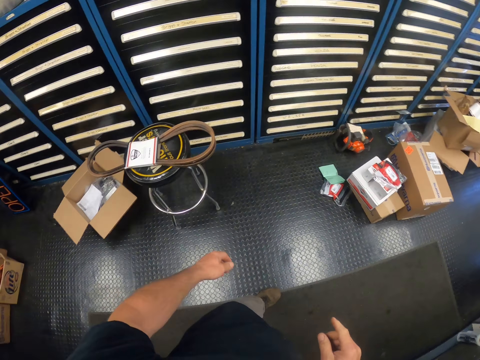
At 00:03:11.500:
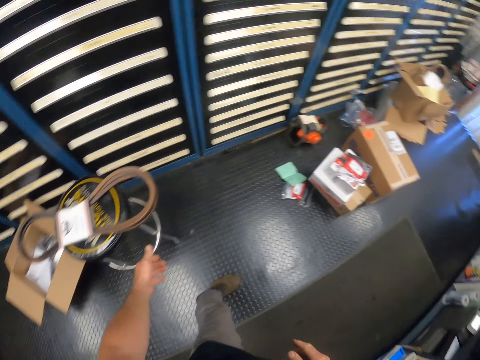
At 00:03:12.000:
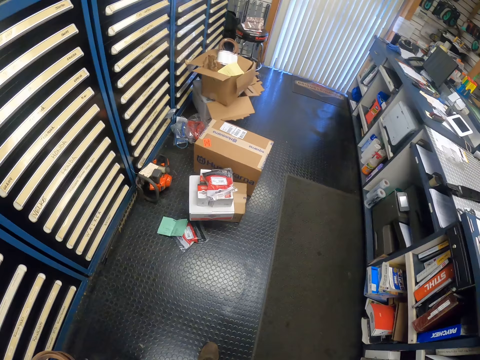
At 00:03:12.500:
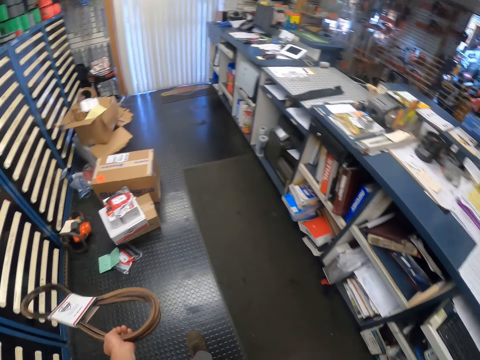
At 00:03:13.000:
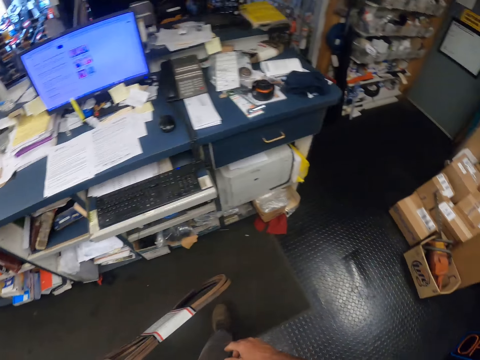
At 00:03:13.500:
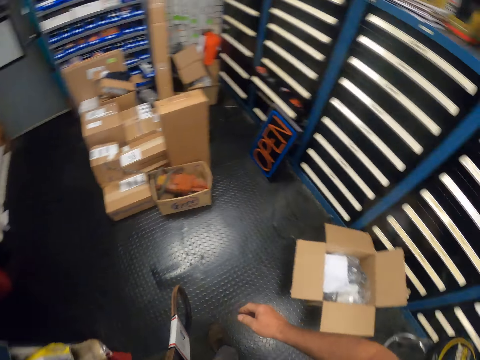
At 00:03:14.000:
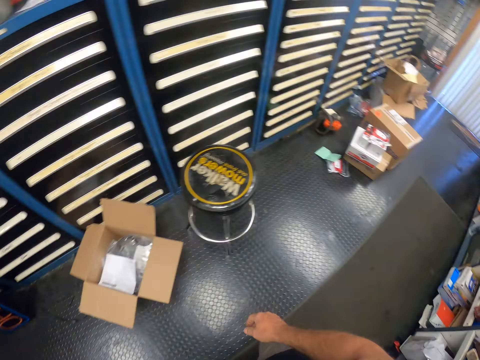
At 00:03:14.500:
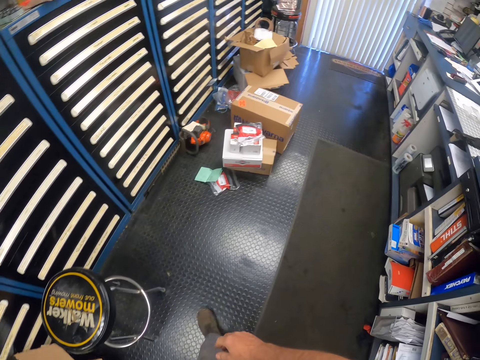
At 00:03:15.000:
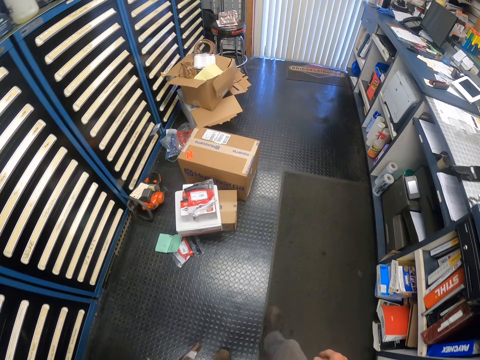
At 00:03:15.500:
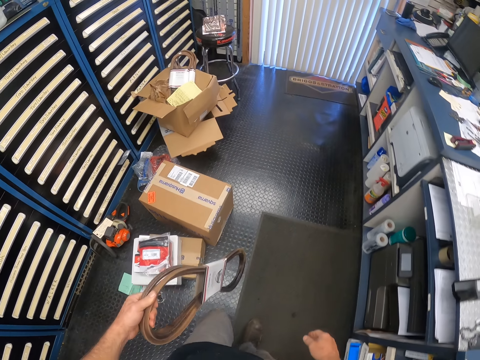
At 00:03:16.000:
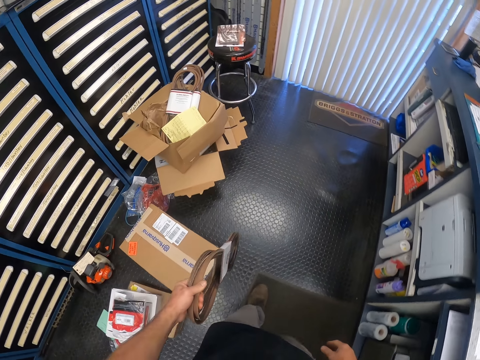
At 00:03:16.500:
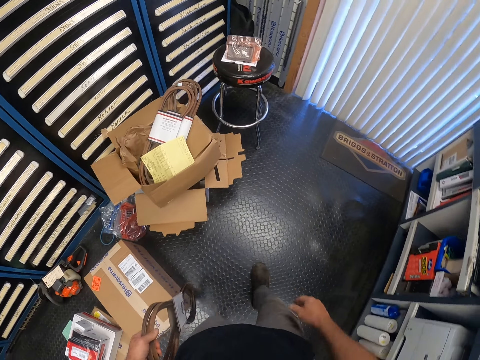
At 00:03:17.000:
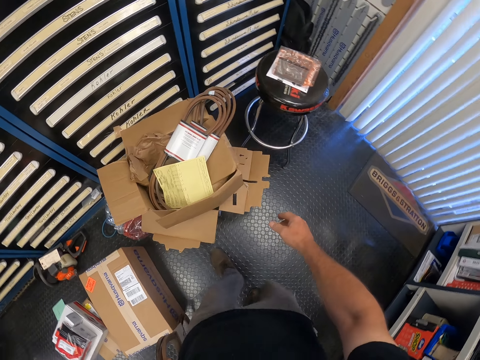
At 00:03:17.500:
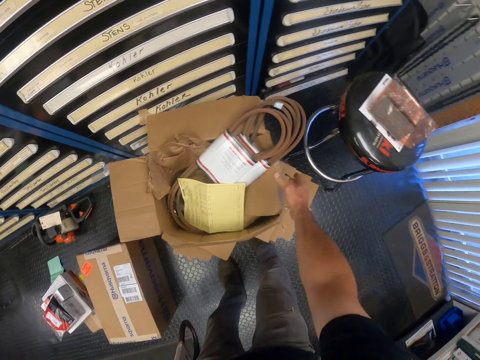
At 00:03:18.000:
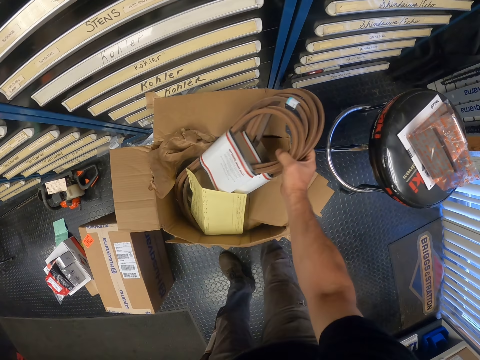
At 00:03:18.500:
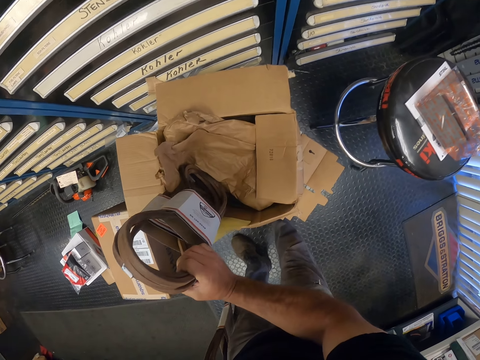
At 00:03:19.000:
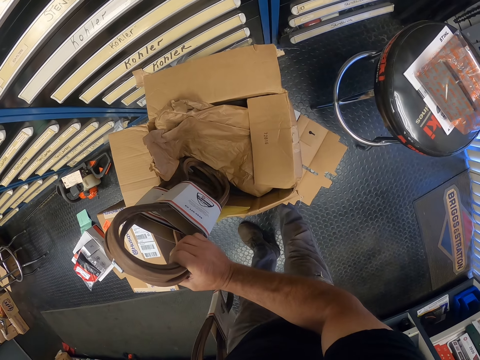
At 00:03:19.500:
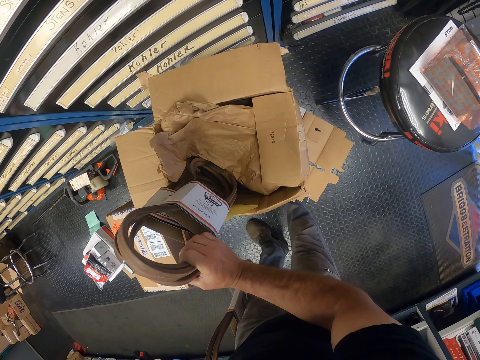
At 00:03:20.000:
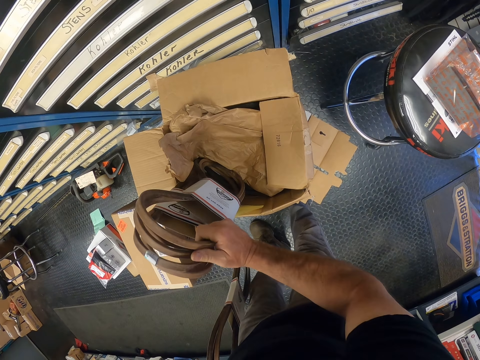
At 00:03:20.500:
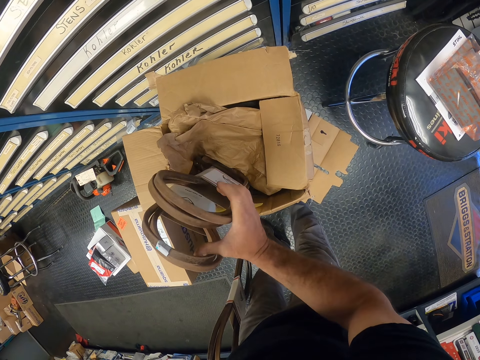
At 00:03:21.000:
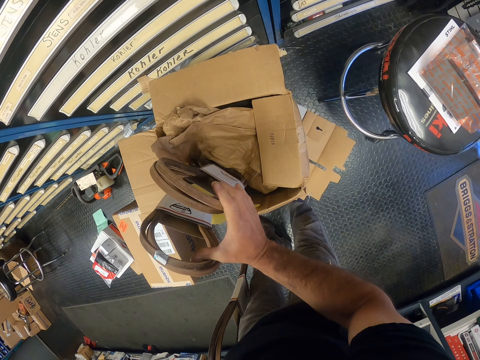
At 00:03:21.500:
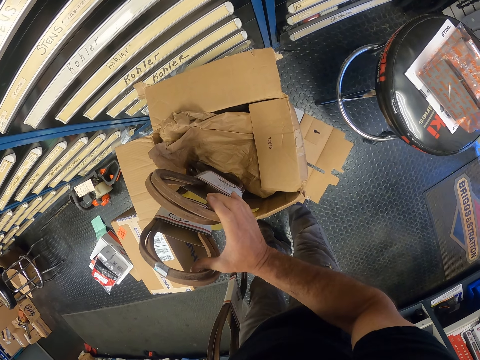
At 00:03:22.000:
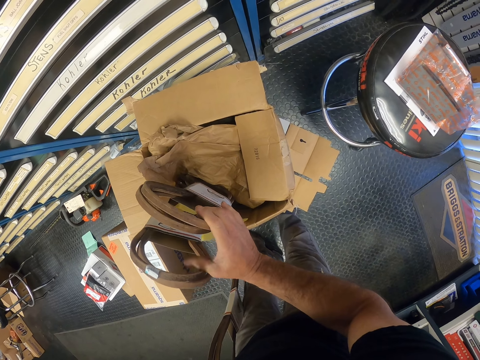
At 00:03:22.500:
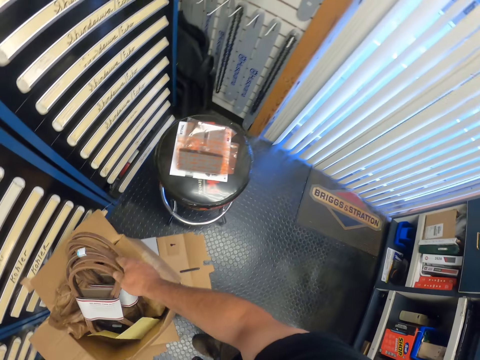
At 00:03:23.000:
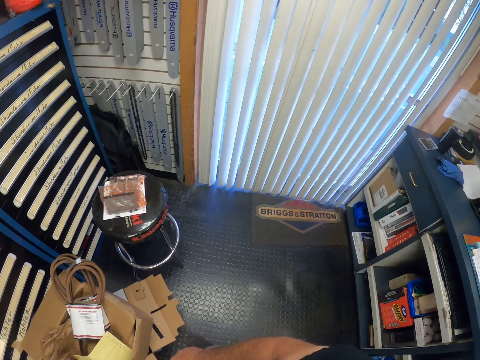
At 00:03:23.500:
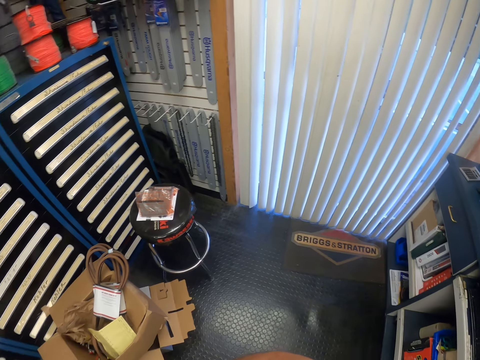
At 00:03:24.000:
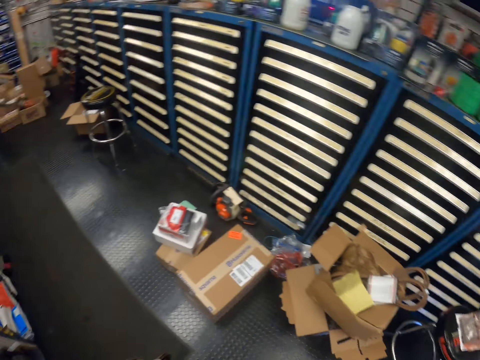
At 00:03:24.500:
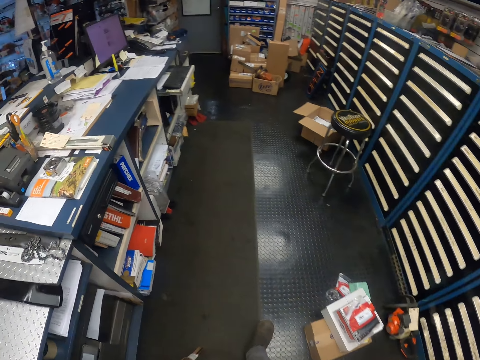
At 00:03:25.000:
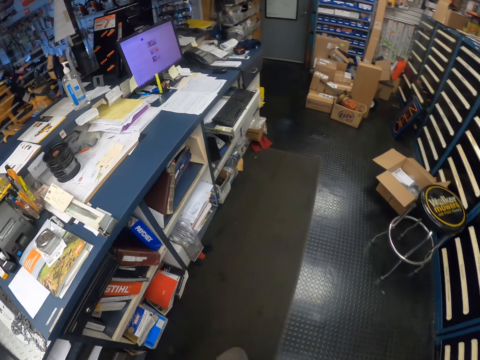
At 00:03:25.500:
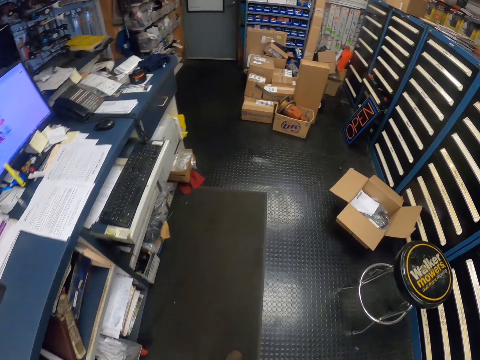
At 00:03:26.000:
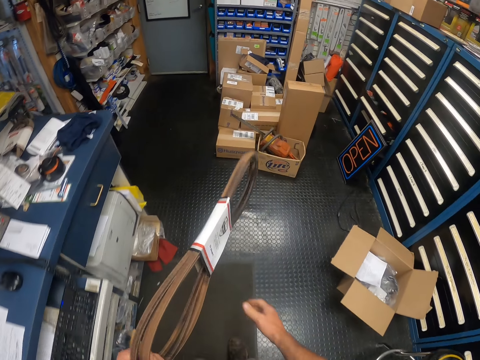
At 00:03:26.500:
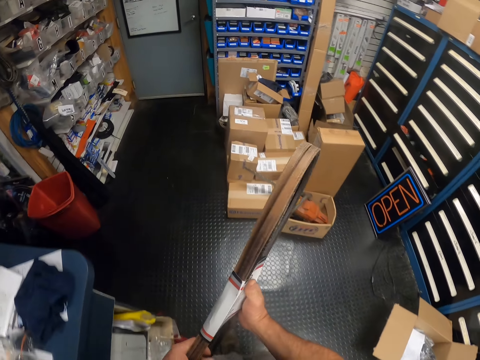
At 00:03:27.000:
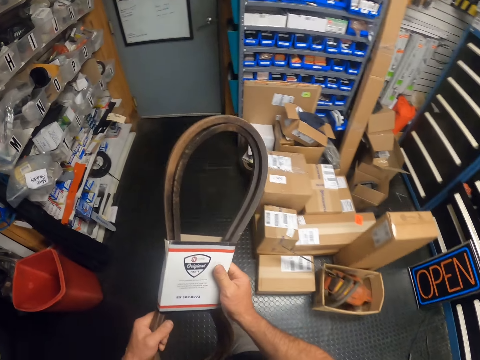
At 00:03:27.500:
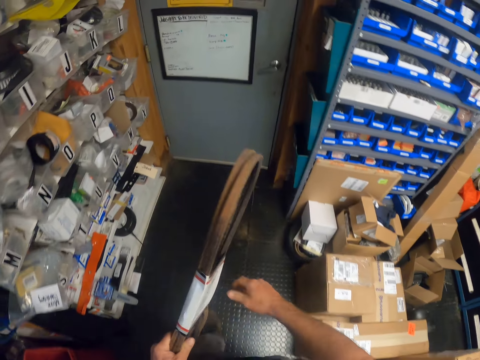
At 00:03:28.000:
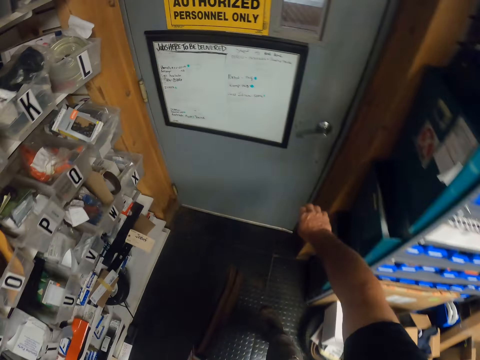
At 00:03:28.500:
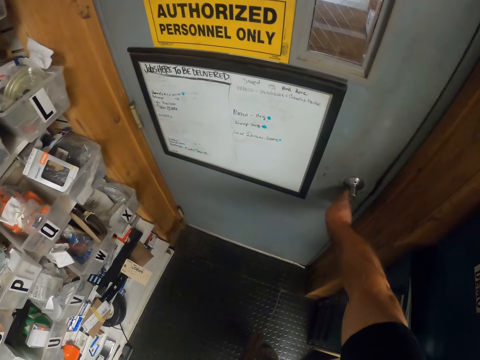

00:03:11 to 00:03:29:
The camera wearer picks up a rubber belt from the store. They turn around and walk around the garage. They check through the rubber belts in a carton. They turn around and walk around the garage.

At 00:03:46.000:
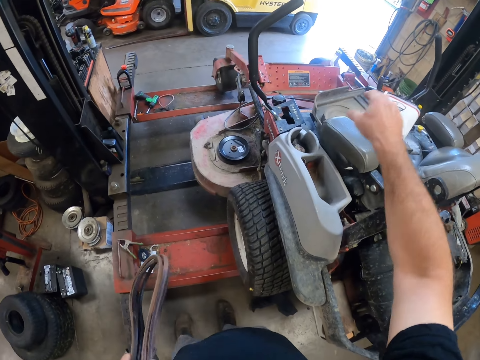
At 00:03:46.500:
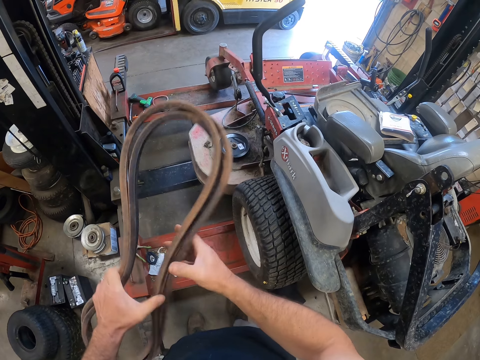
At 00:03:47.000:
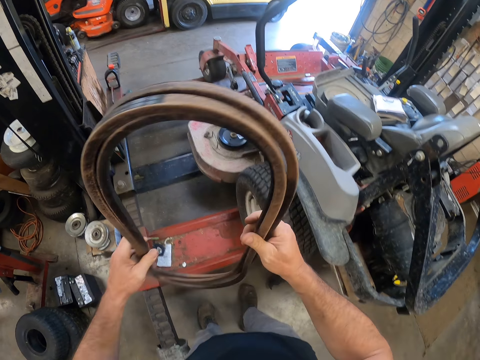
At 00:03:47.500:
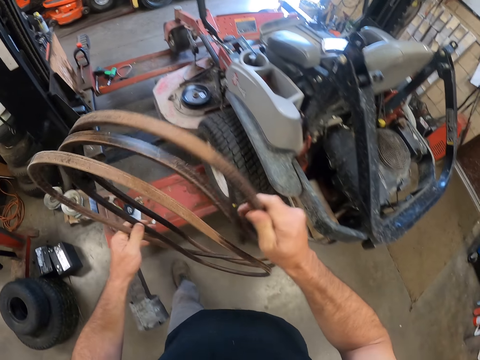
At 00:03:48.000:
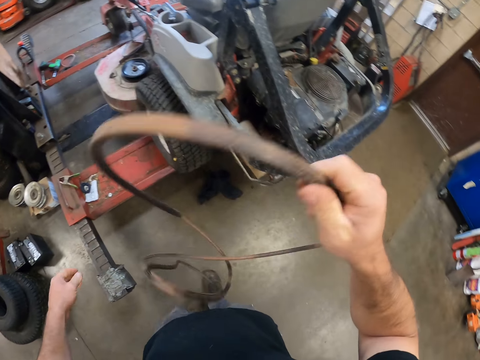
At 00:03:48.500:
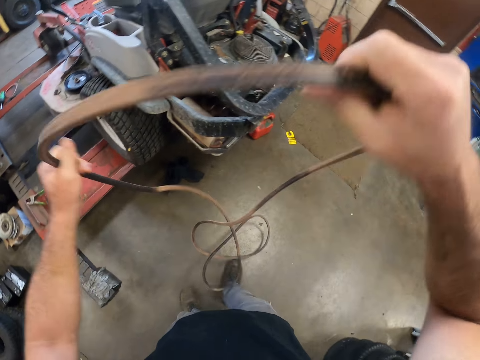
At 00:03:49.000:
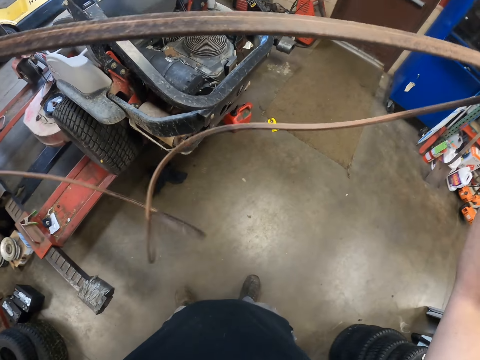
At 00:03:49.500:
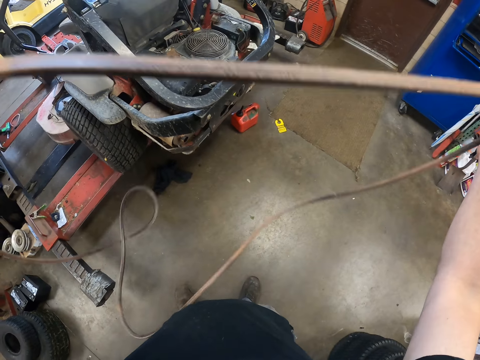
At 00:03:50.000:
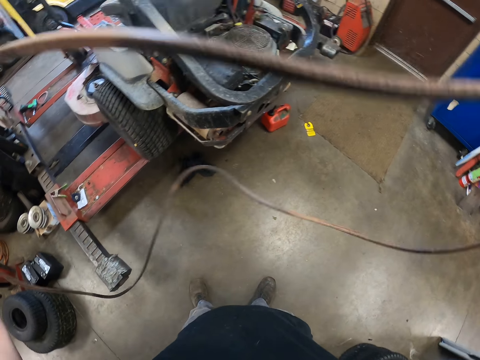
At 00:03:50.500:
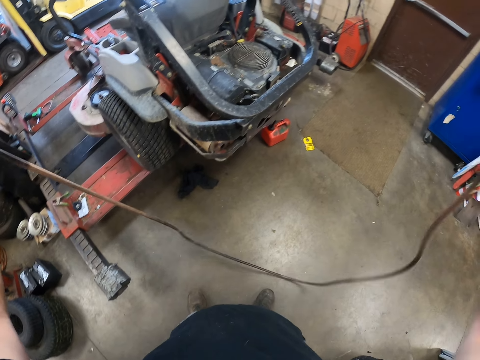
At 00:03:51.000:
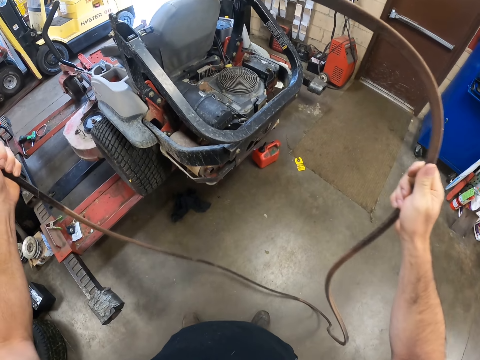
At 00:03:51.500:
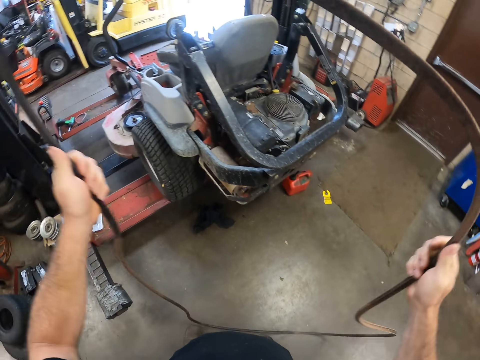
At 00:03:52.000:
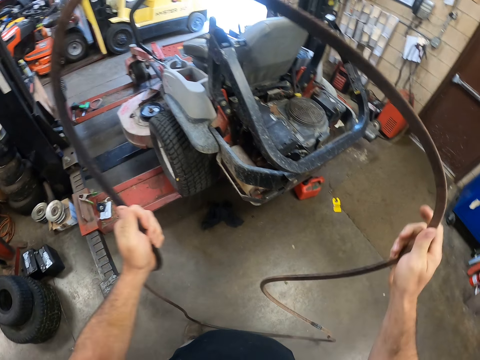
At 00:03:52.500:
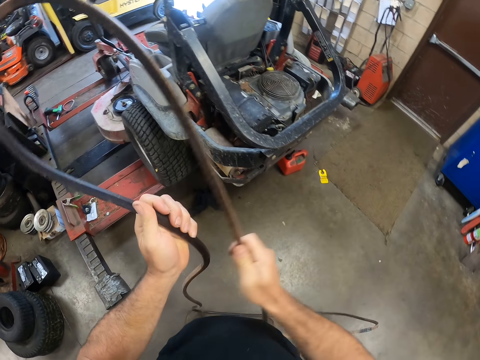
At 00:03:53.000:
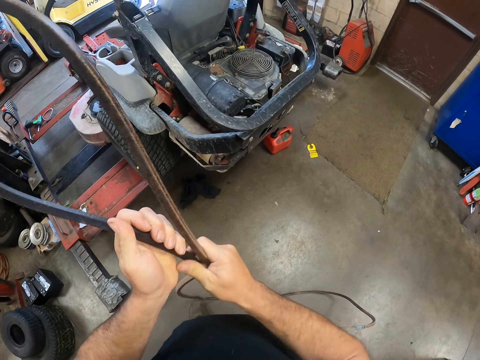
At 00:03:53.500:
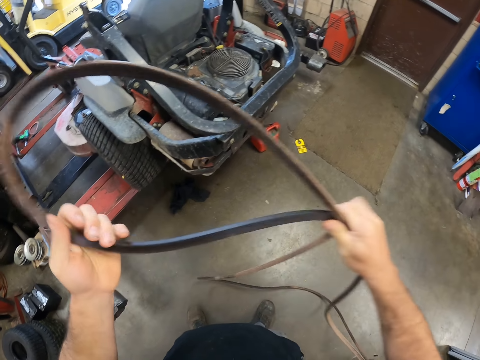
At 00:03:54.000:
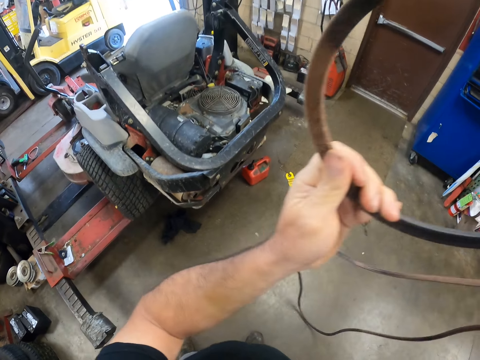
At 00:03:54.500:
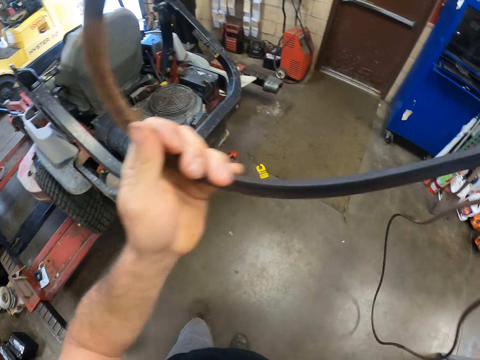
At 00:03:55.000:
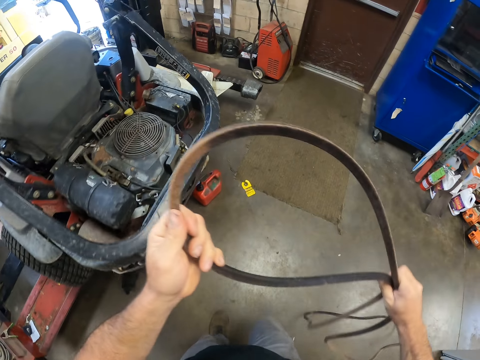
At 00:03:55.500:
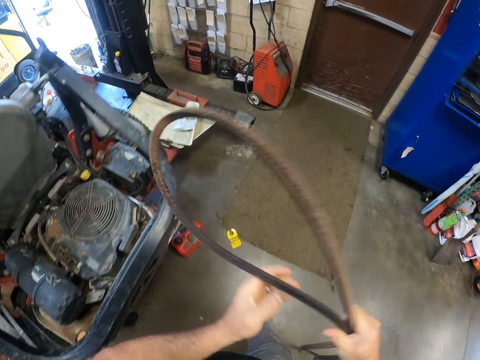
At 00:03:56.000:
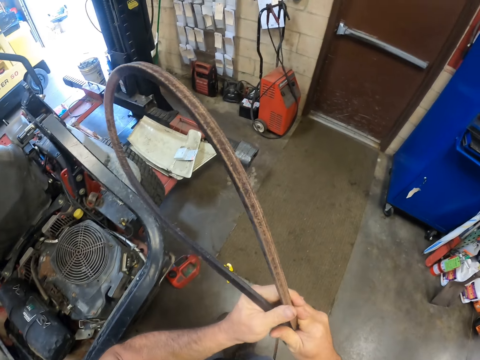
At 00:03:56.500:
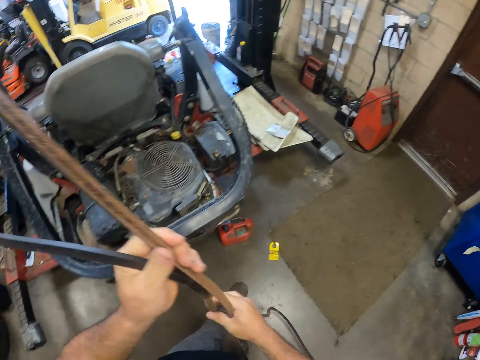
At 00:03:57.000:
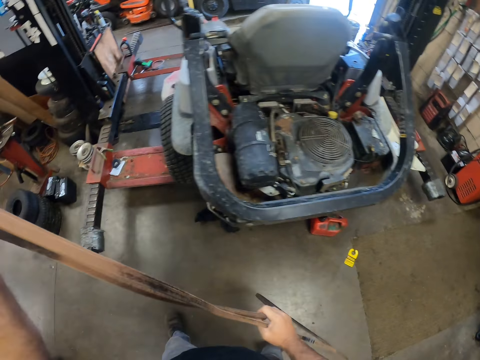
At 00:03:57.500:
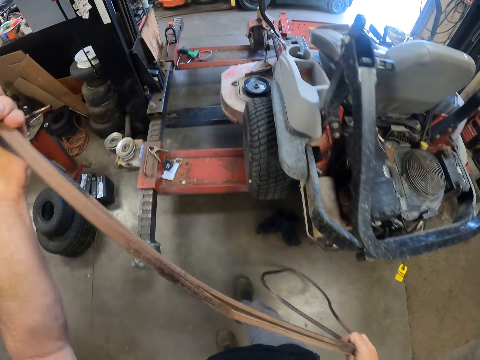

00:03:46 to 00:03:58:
The camera wearer throws the carton paper on the lawn mower. They stretch out the rubber belt. They untie the deck belt. They walk around the garage.
